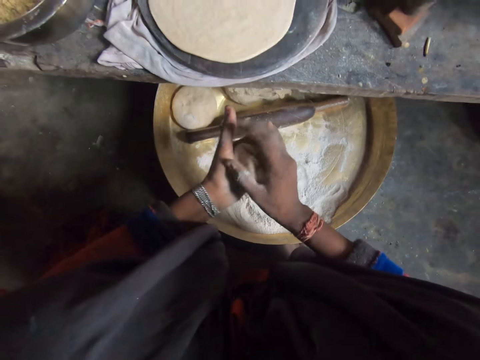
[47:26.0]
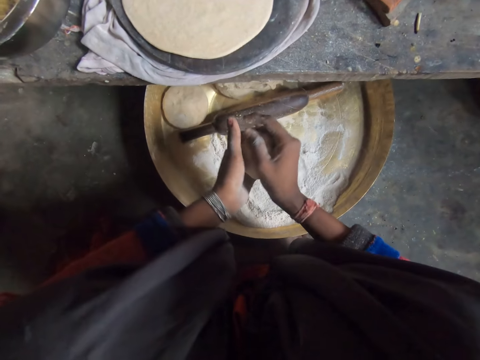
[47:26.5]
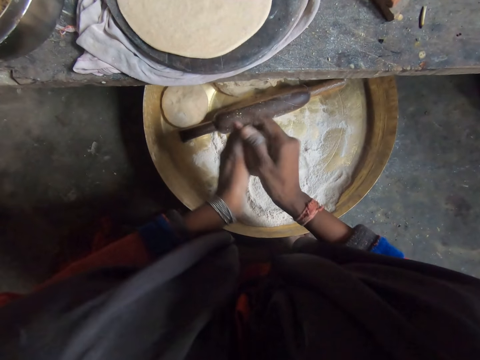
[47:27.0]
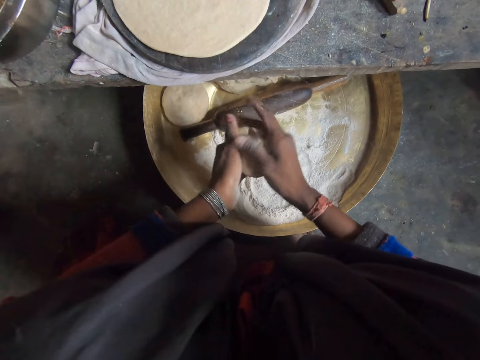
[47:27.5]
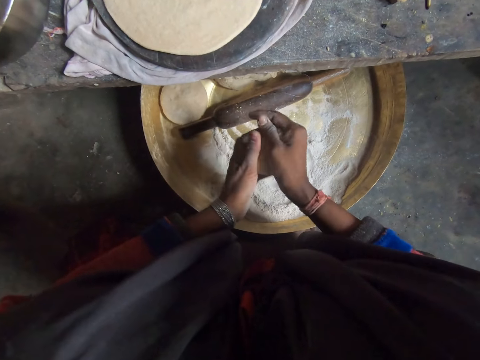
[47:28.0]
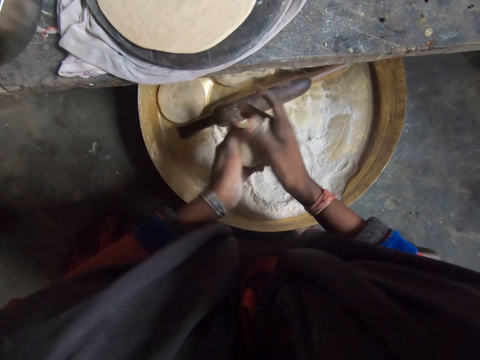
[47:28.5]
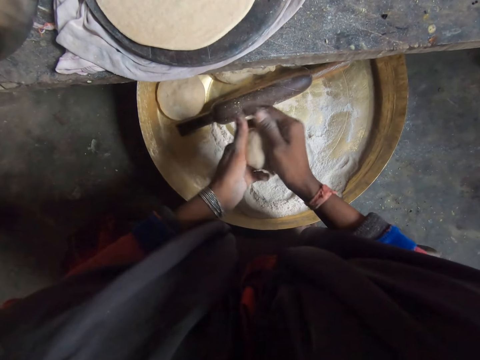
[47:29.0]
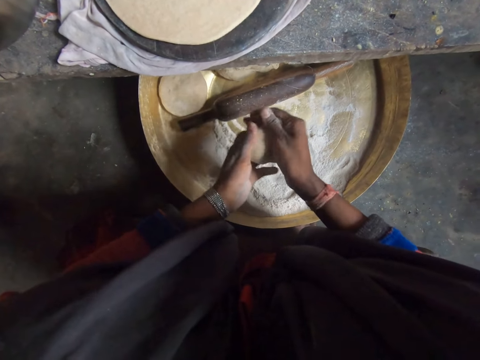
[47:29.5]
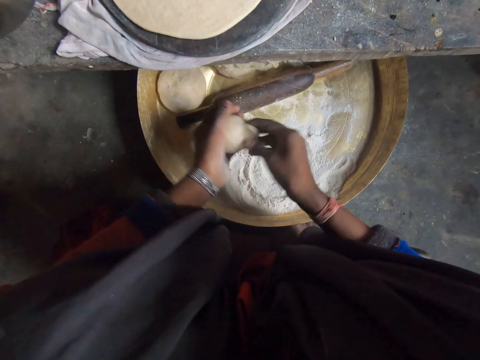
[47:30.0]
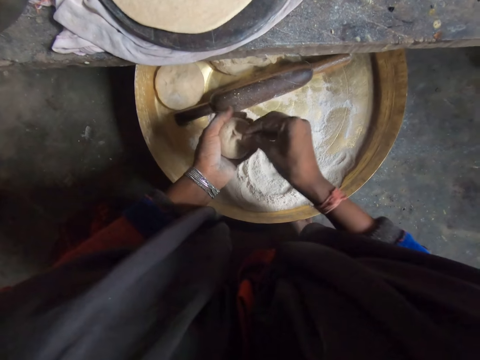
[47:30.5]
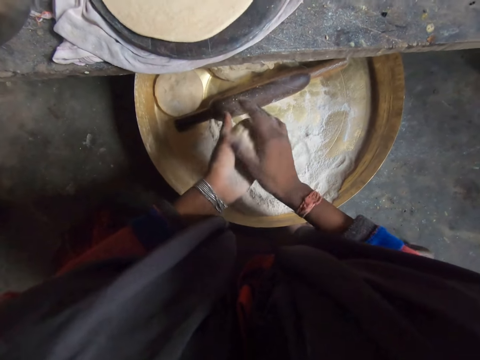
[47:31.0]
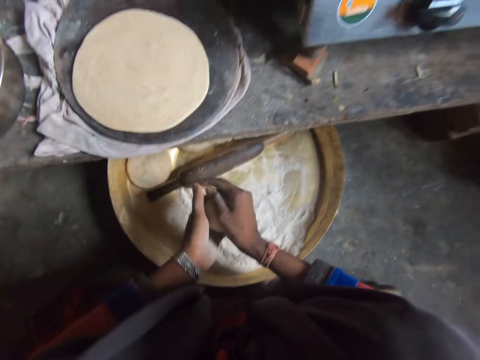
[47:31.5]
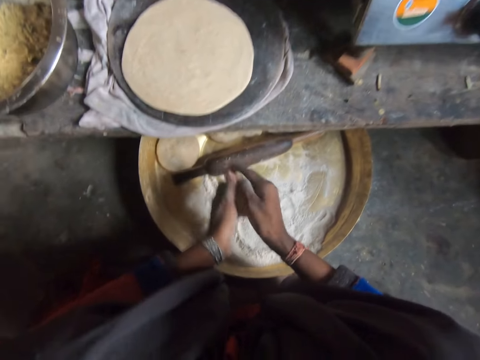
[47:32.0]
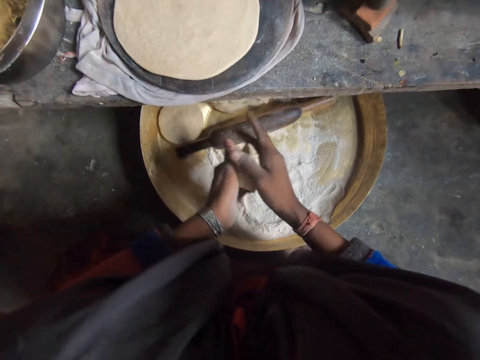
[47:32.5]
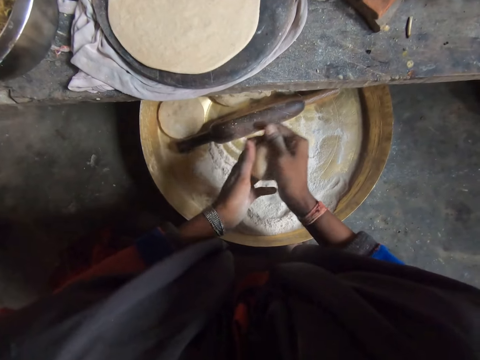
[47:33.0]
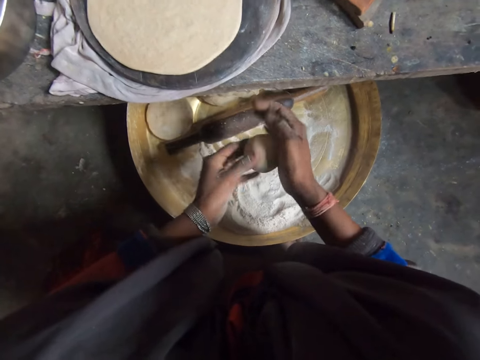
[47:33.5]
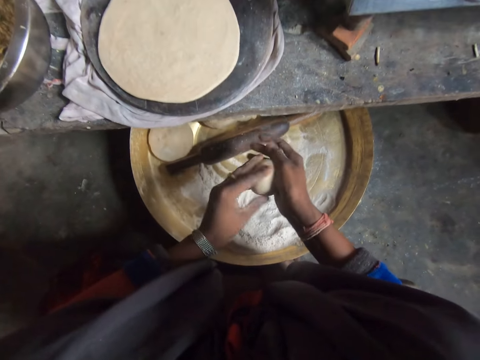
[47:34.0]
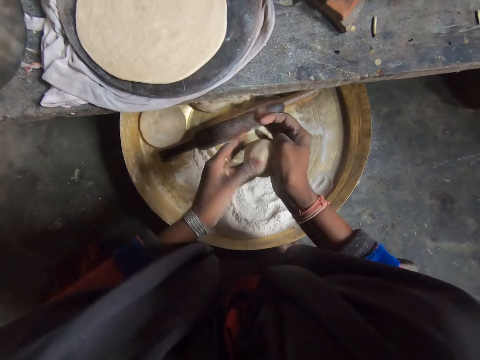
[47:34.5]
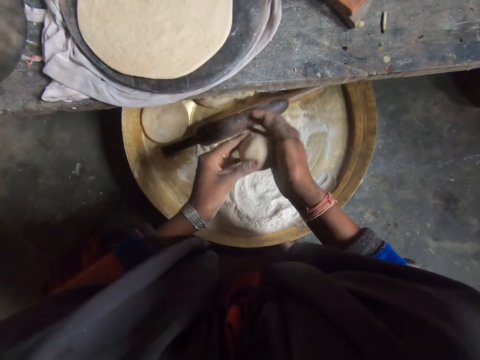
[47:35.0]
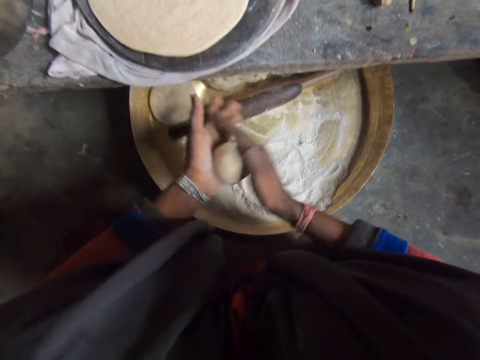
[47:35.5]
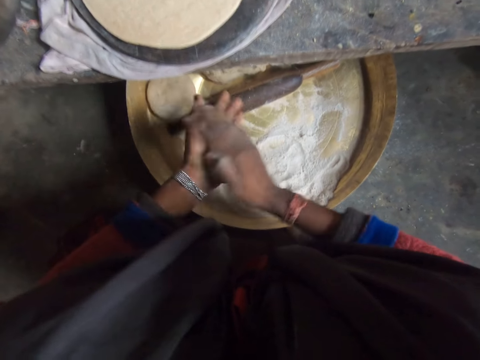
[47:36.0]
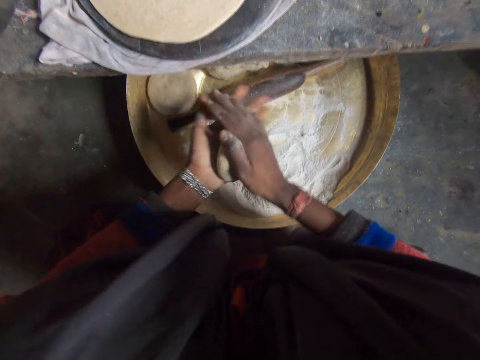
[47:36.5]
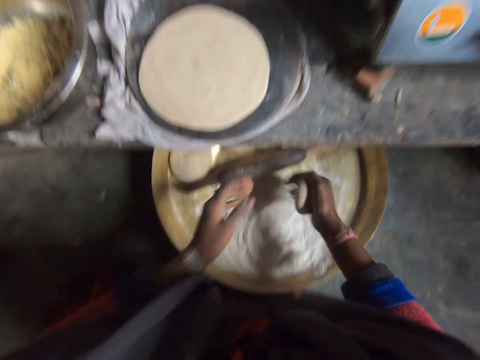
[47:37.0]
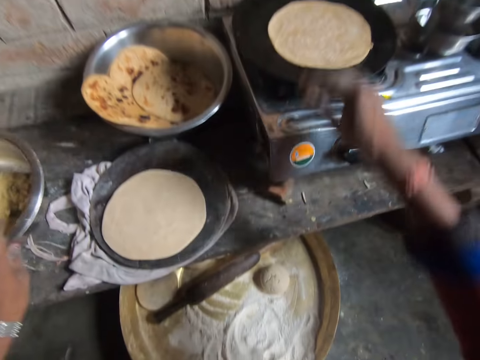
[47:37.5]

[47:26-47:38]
The camera wearer rolls the dough. They drop the dough on the tray on the working table.

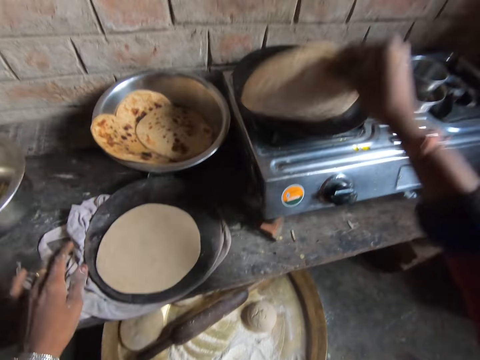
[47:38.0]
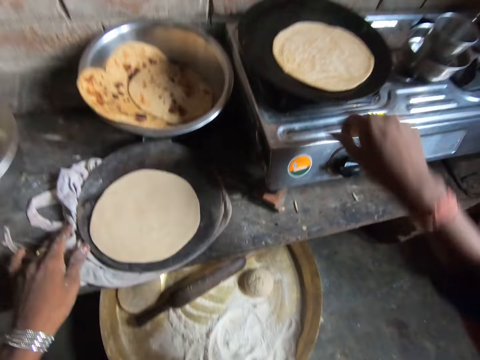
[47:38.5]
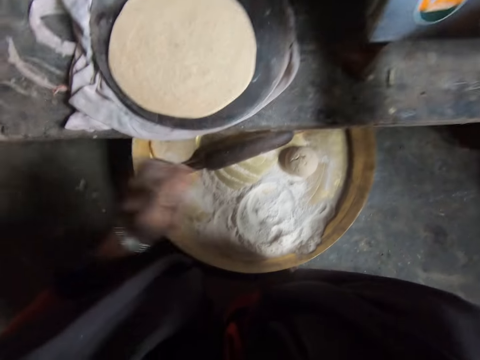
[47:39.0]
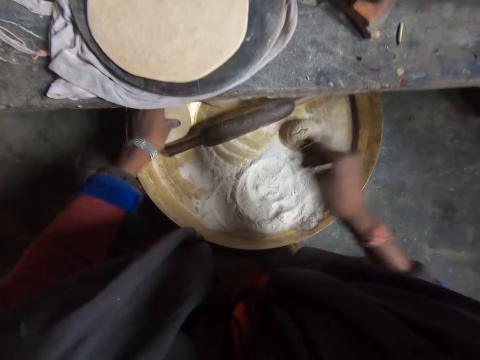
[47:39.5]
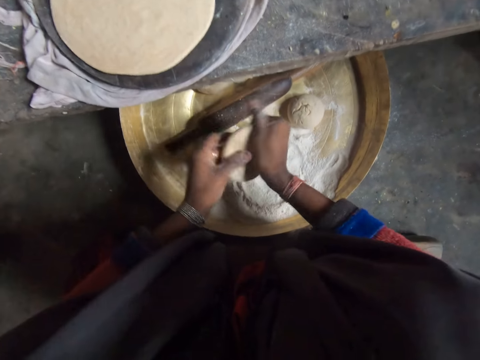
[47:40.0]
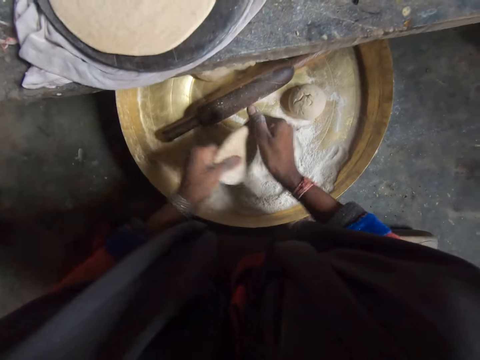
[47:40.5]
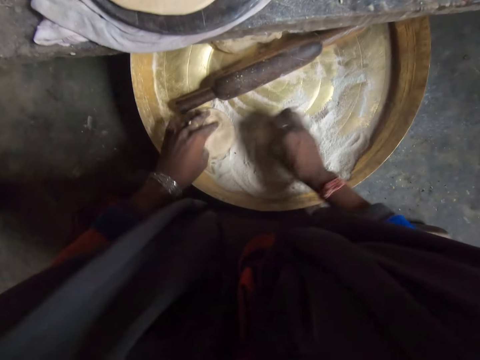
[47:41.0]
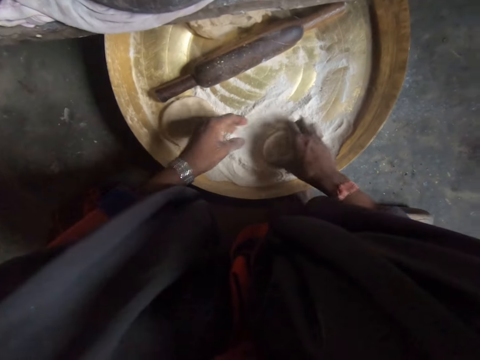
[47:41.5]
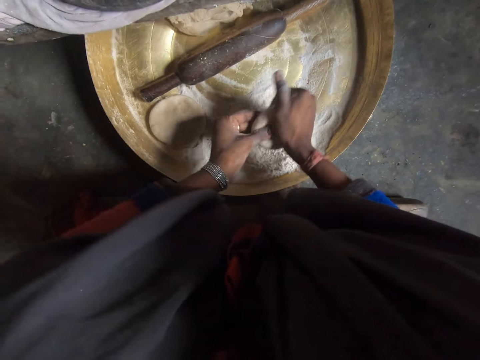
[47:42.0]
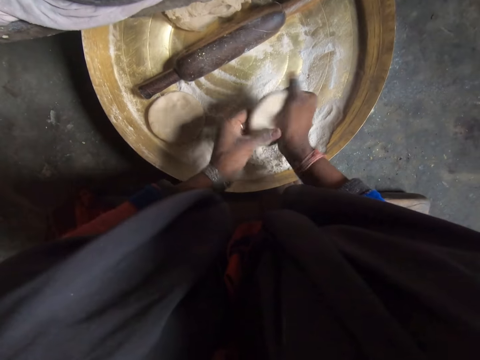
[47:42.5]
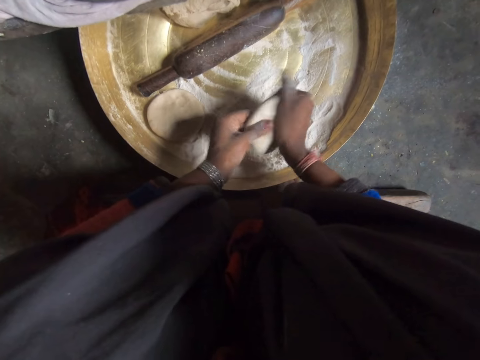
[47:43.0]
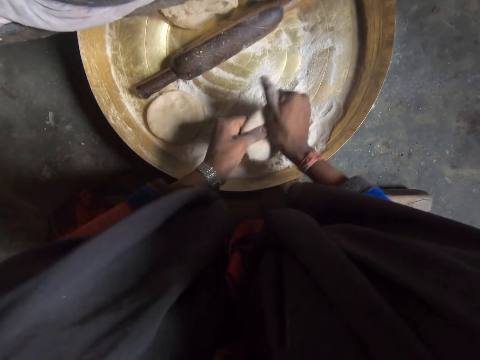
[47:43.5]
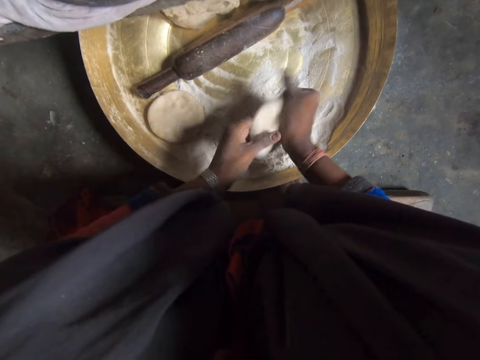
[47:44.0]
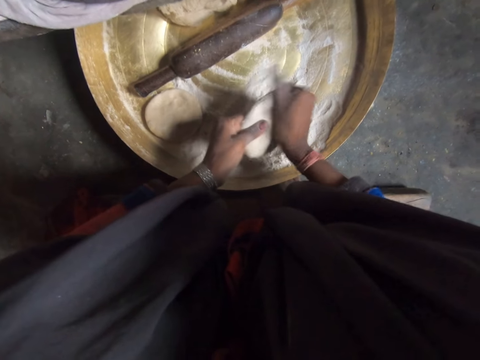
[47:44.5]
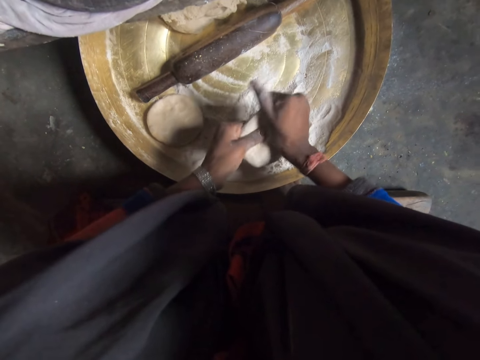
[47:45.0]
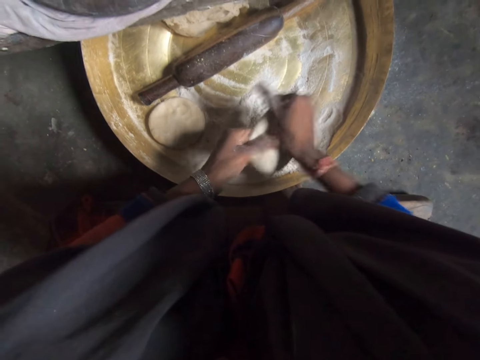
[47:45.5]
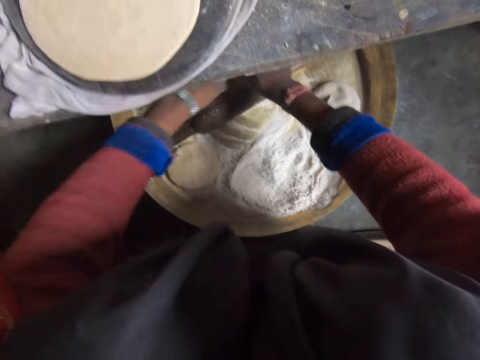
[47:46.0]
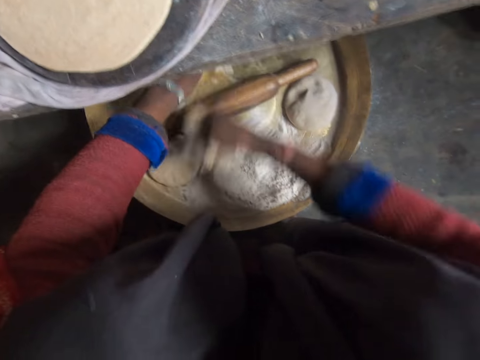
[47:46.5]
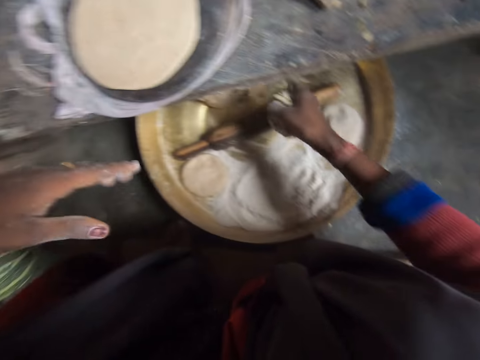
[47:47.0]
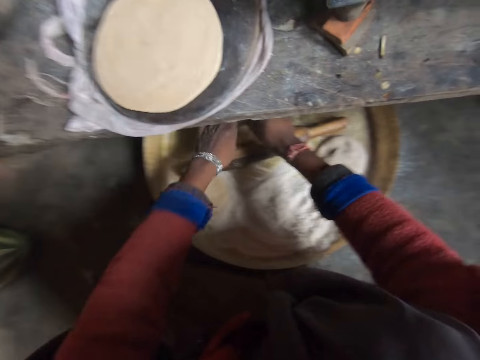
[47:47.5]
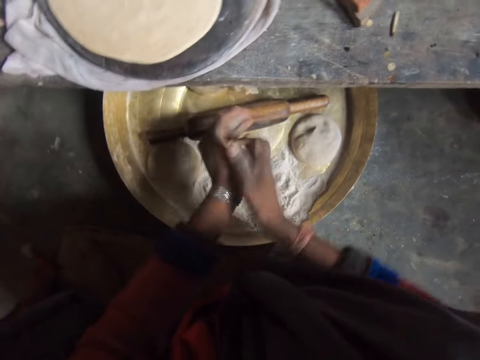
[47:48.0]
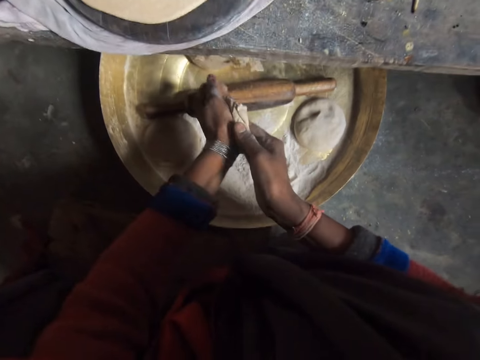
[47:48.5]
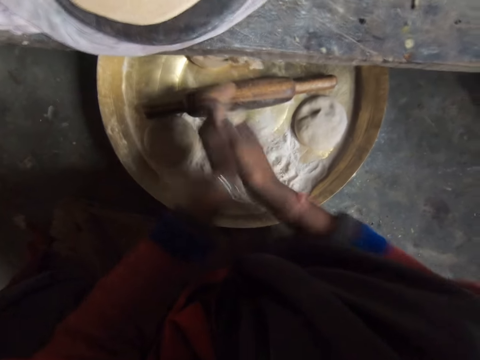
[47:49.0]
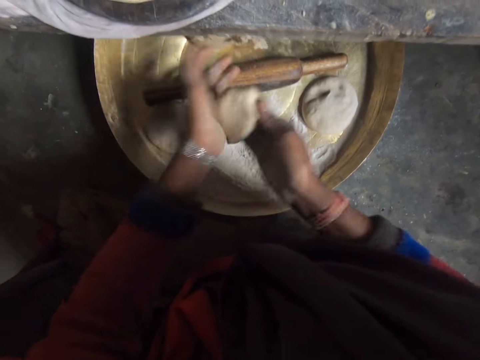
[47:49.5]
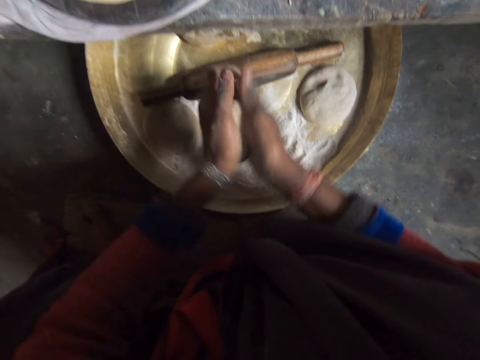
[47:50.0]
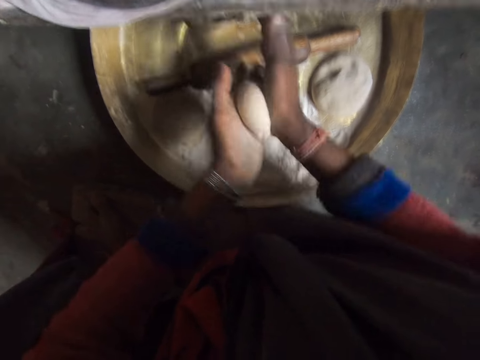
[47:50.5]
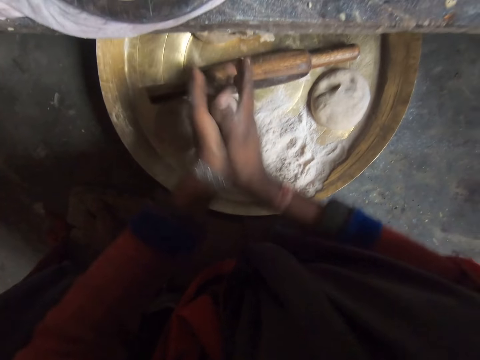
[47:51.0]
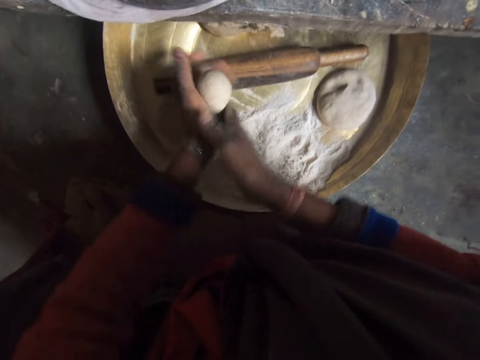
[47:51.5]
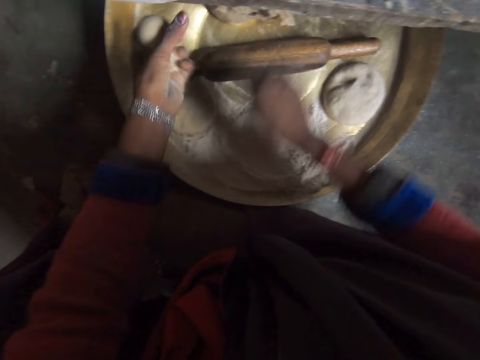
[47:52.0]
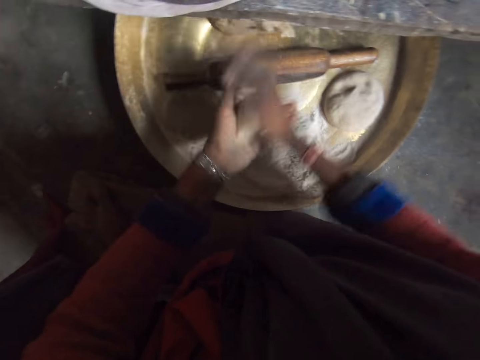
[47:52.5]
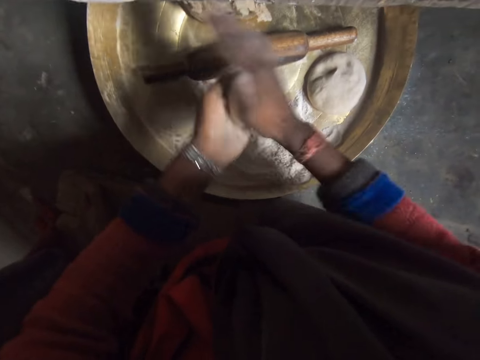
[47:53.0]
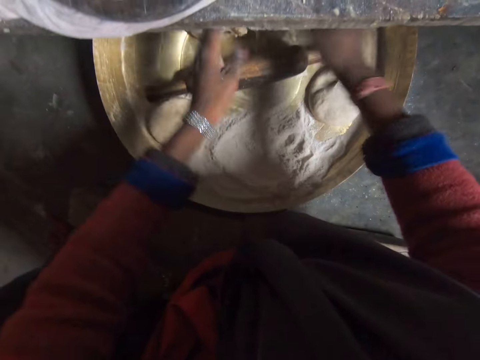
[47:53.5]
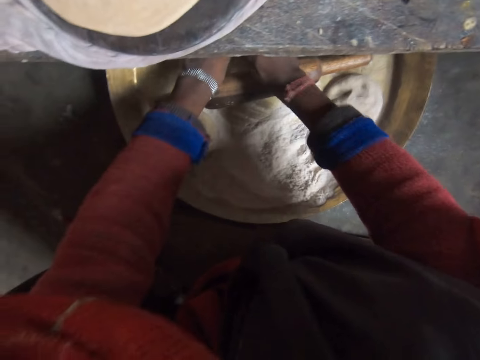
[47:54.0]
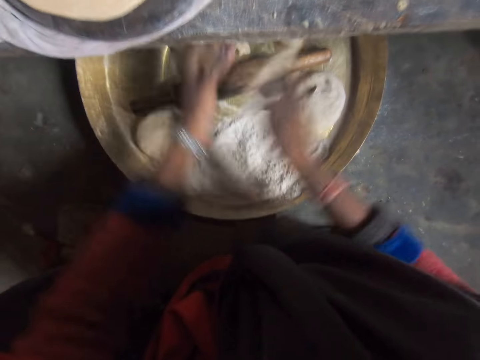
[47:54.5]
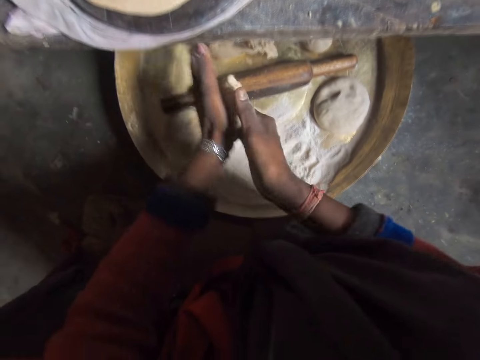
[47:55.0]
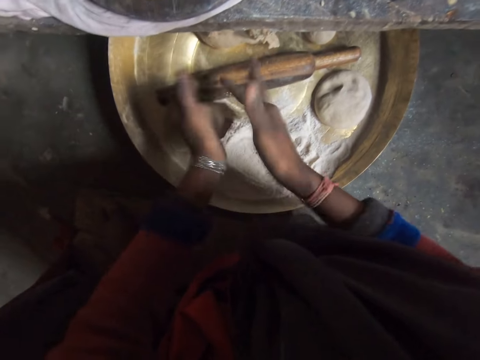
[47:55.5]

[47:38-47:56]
The camera wearer picks the pancake from the fry pan on the gas stove with her hand. She turns the flat dough over. She drops the pancake from the fry pan on the gas stove with her hand. She adjusts the volume of the gas stove. She picks the dough from the tray with her hands. She kneads the dough with her hands. She drops the dough on the tray on the working table. She picks the dough from the tray with her hand. She touches the flour on the tray with the dough in her hand. She kneads the dough with her hands. She rolls the dough. She drops the dough on the tray with her hand. She cuts another dough from the tray on the work table with her hand. She kneads the dough with her hands. She rolls the dough. She touches the bunch of dough with her hand. She kneads the dough with her hands. She cuts another dough from the tray on the work table with her hand. She kneads the dough with her hands. She rolls the dough.
